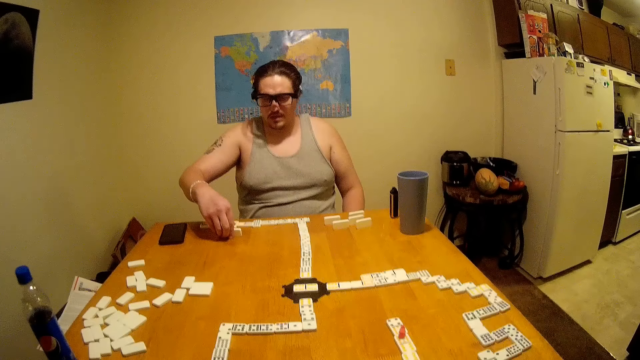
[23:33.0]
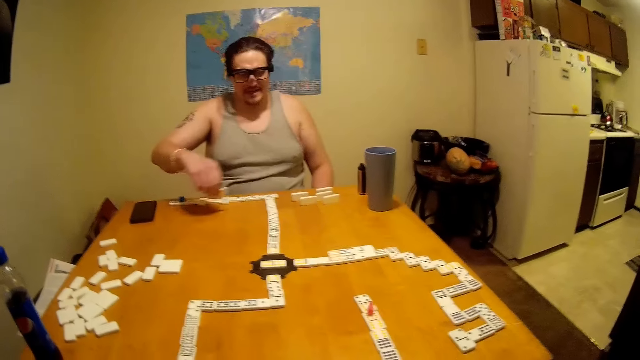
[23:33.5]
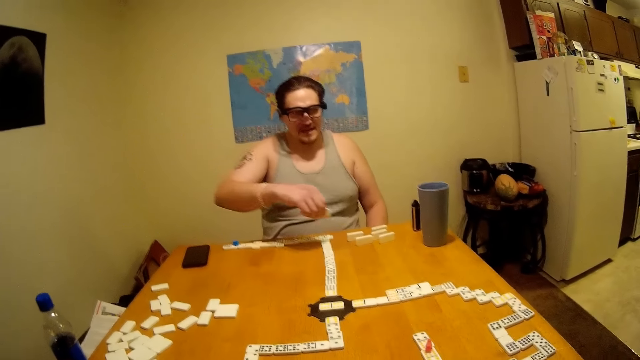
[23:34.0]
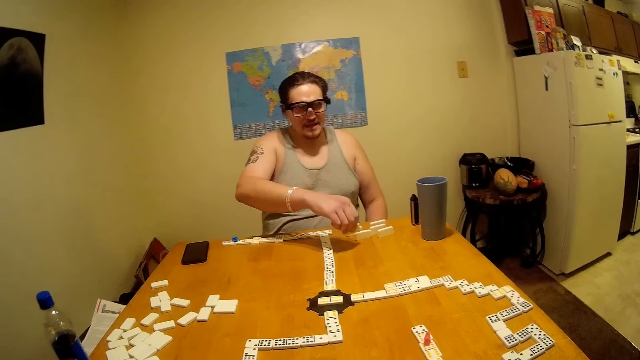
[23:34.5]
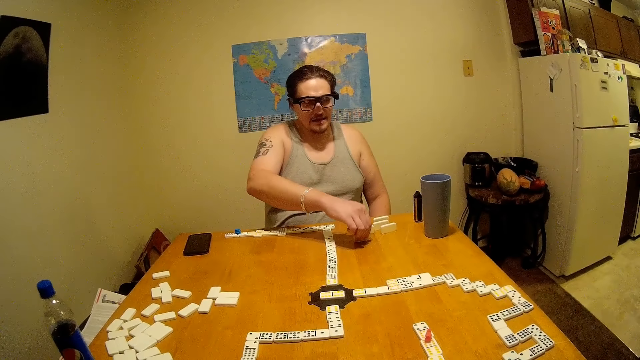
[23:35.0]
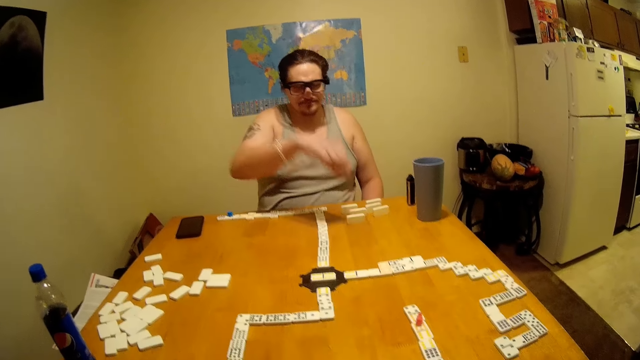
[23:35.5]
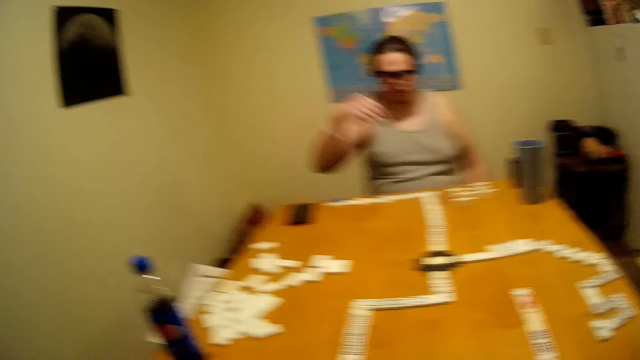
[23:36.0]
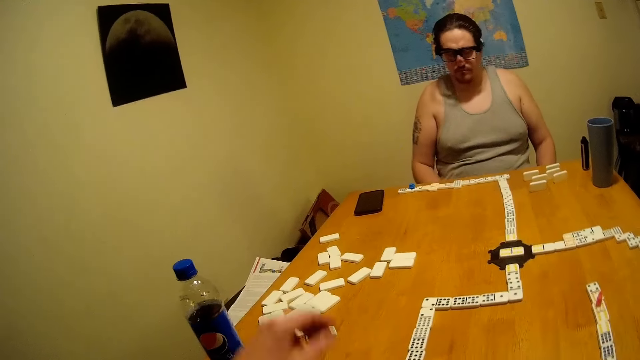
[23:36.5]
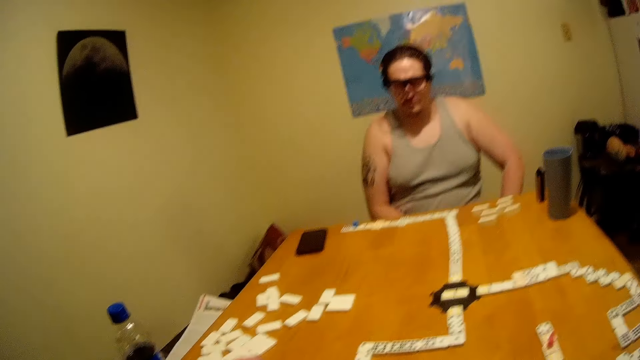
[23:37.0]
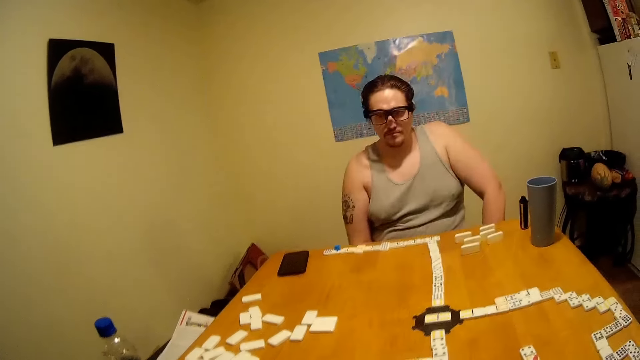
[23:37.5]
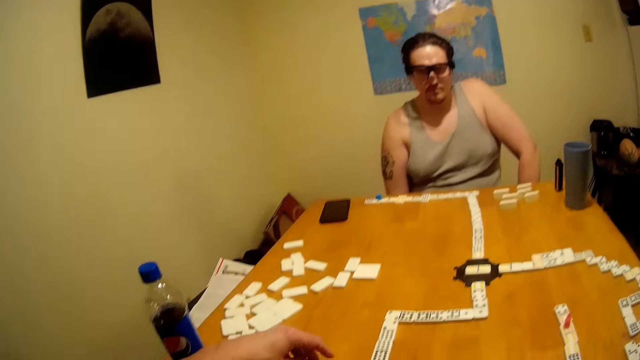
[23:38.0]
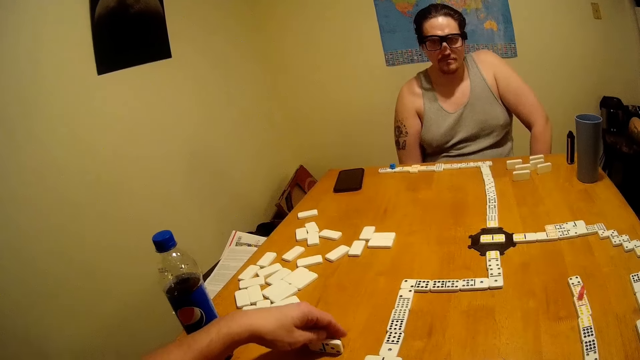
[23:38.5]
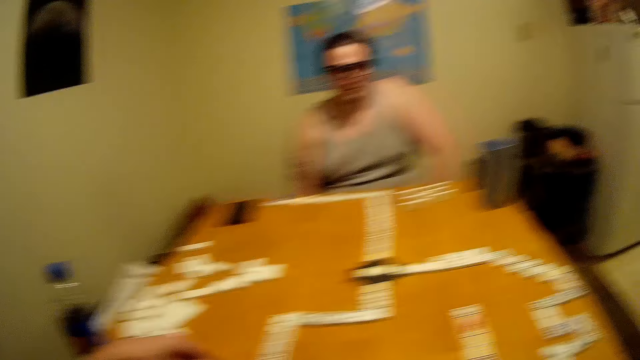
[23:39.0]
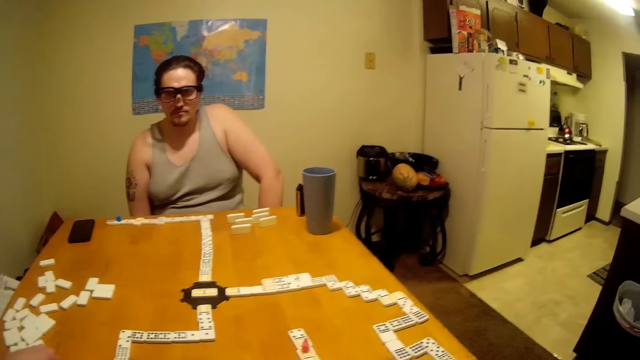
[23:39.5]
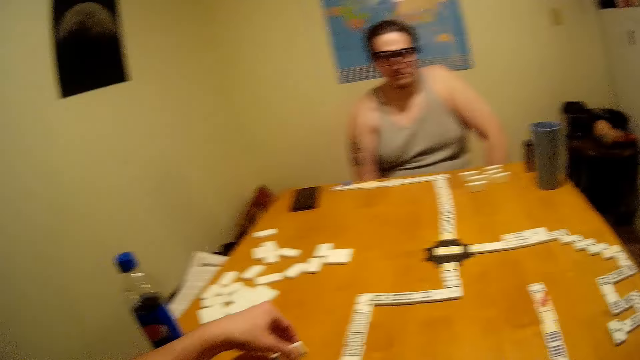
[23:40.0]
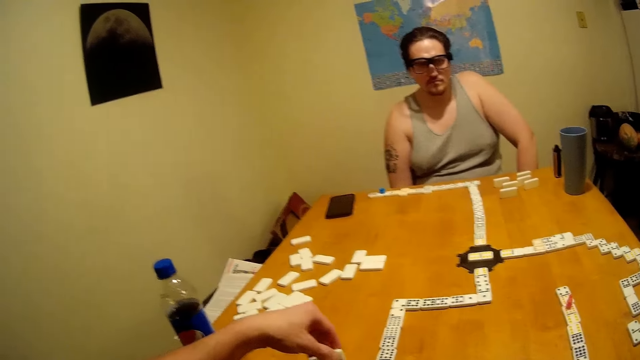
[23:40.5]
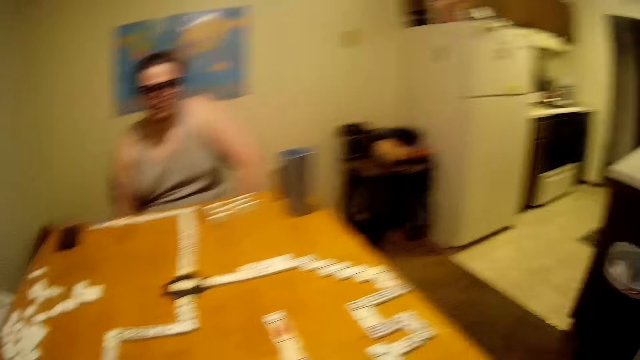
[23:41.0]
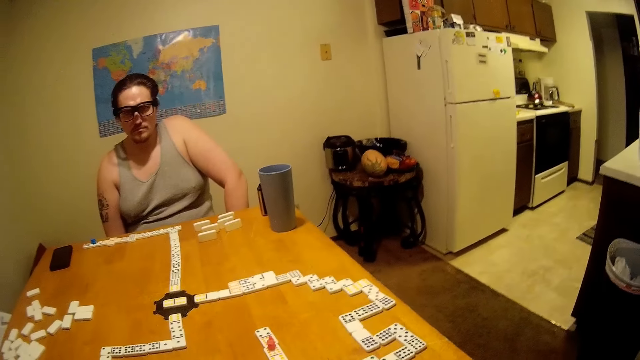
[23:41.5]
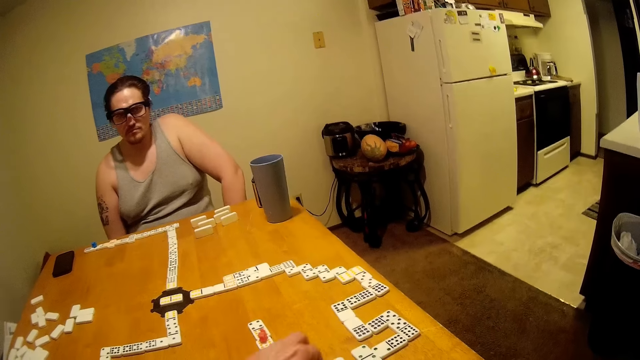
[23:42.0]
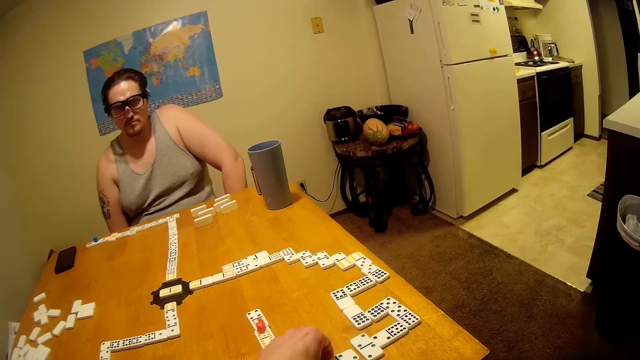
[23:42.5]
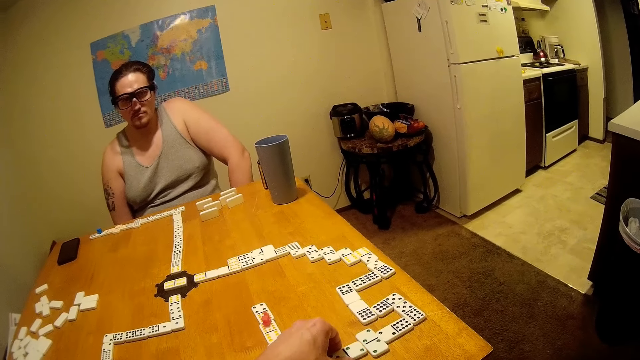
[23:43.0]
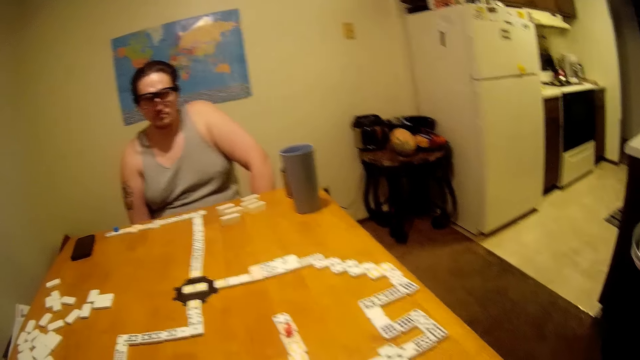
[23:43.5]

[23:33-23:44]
A person is viewing a dice. The person talks and puts a domino on the table. The camera wearer picks up a domino. They talk. They pick up a domino.

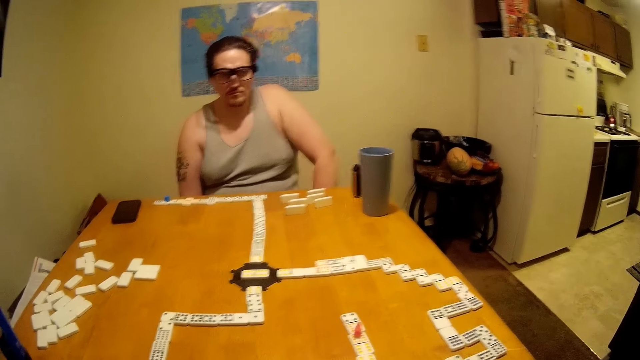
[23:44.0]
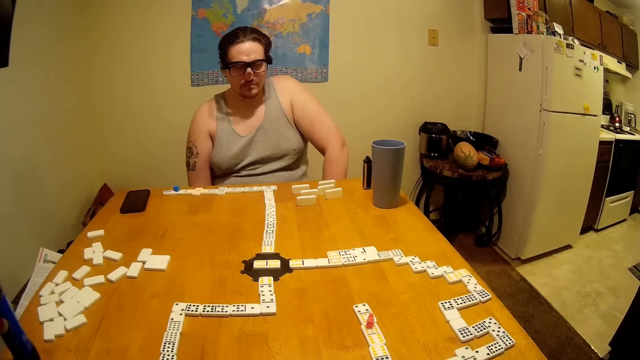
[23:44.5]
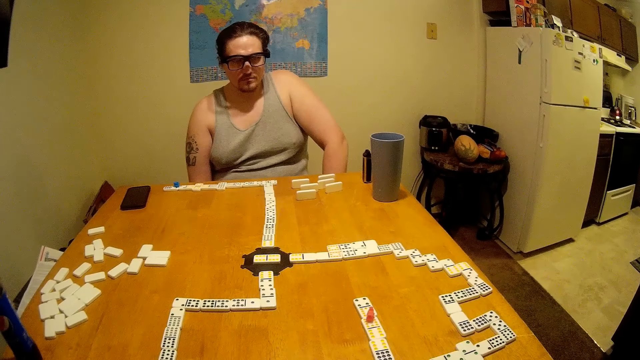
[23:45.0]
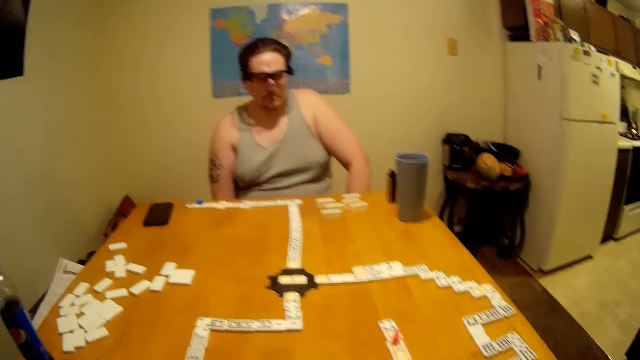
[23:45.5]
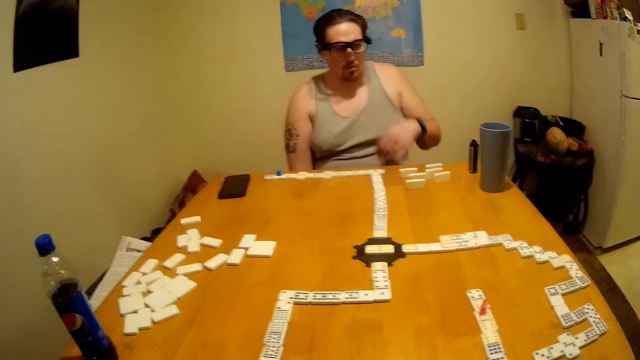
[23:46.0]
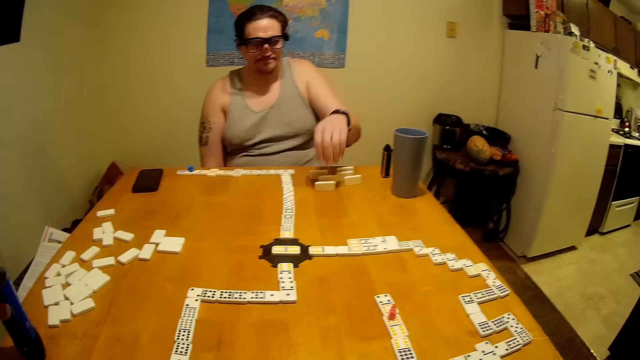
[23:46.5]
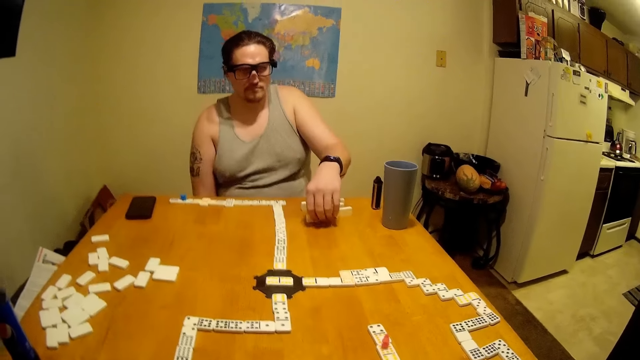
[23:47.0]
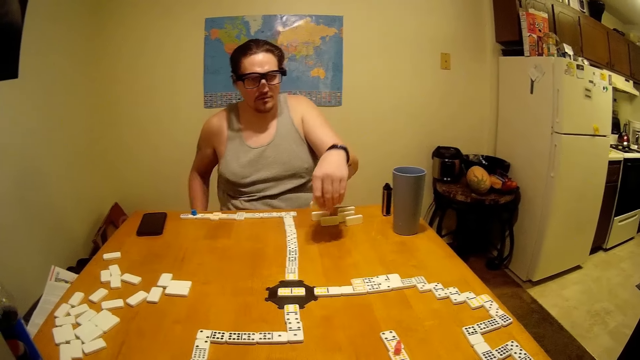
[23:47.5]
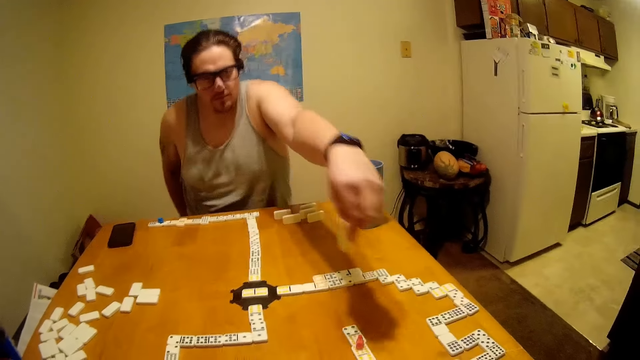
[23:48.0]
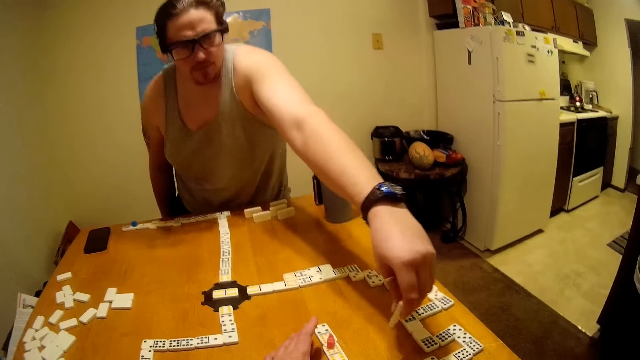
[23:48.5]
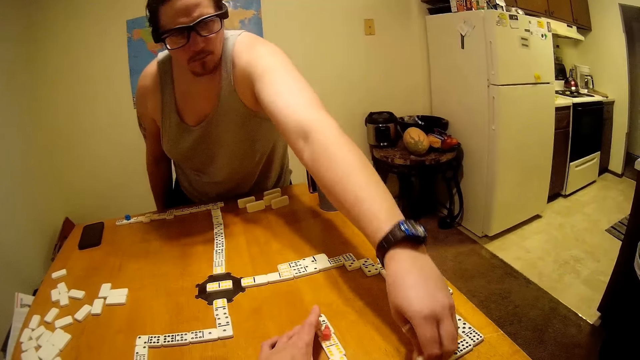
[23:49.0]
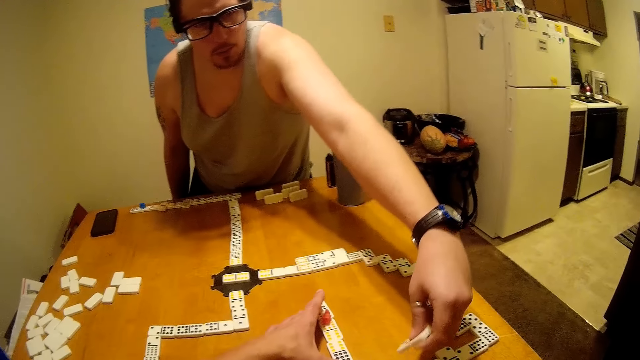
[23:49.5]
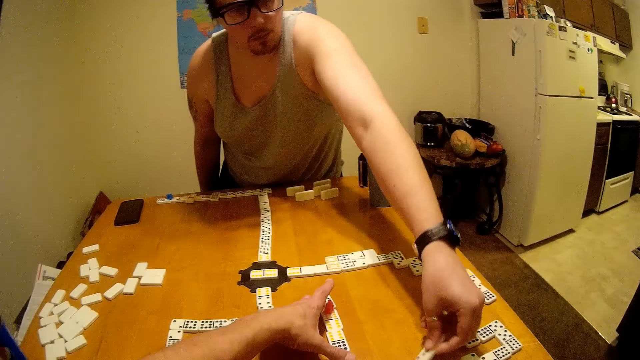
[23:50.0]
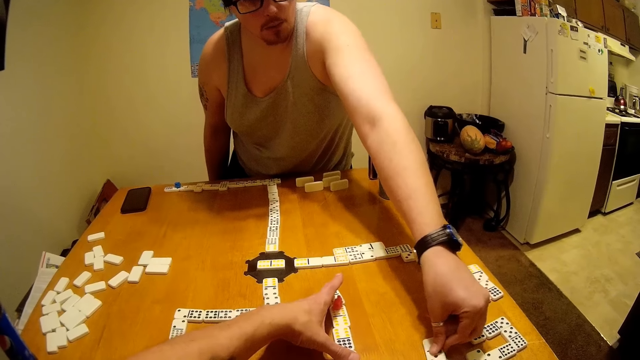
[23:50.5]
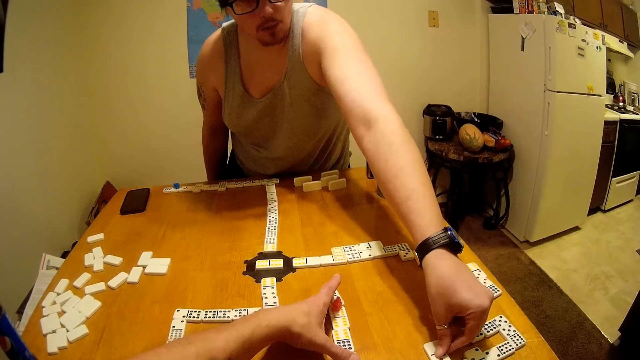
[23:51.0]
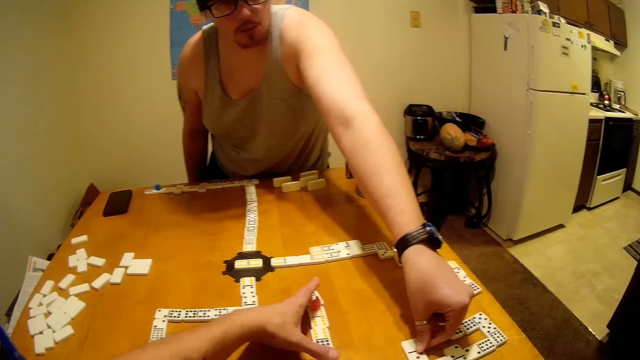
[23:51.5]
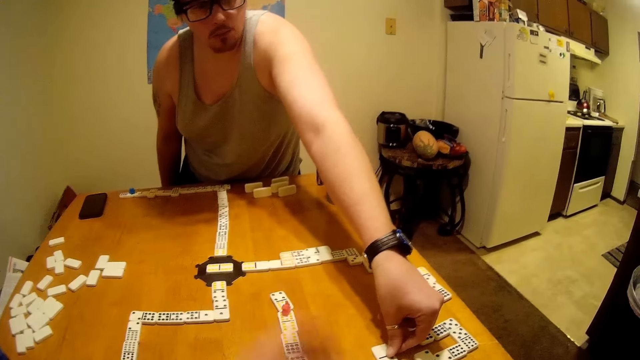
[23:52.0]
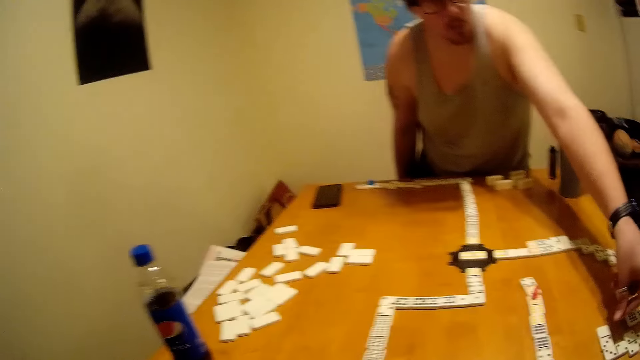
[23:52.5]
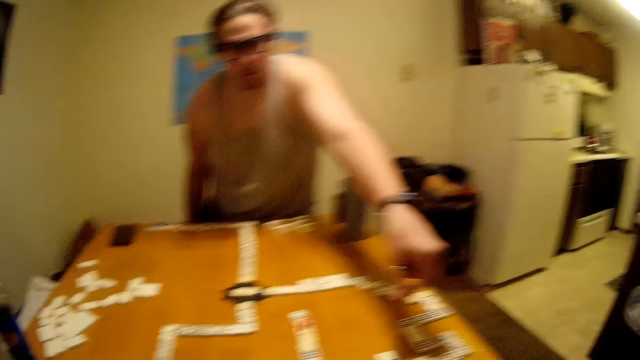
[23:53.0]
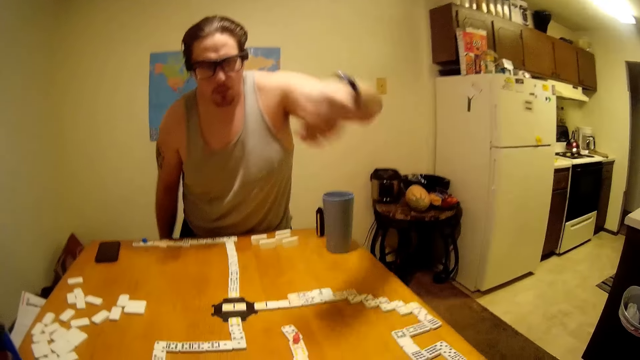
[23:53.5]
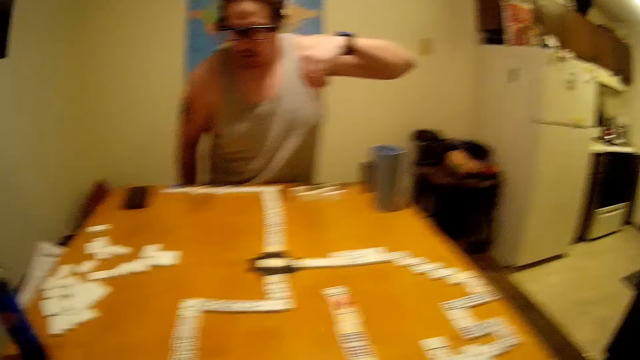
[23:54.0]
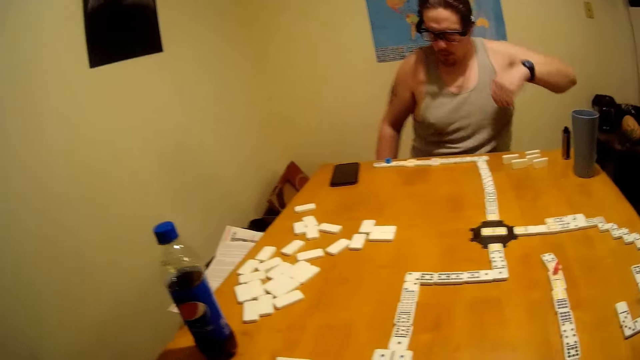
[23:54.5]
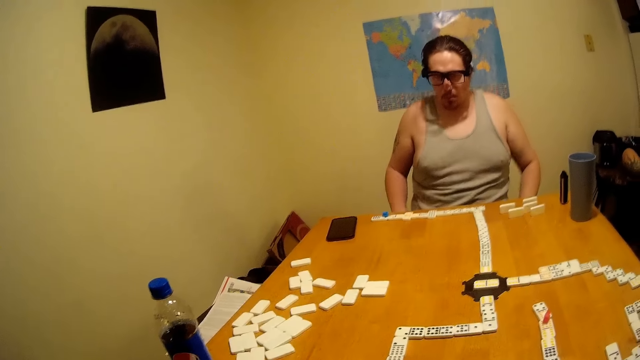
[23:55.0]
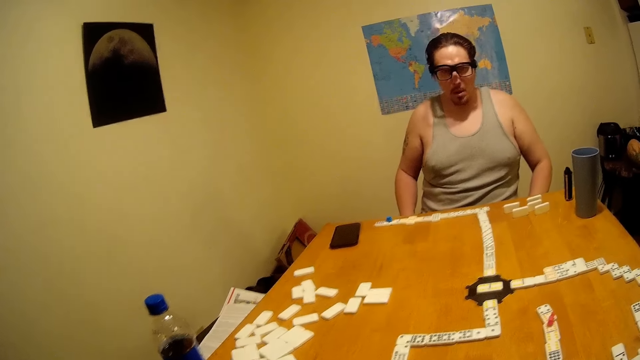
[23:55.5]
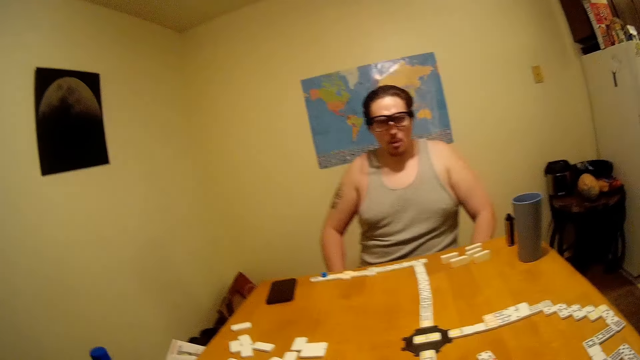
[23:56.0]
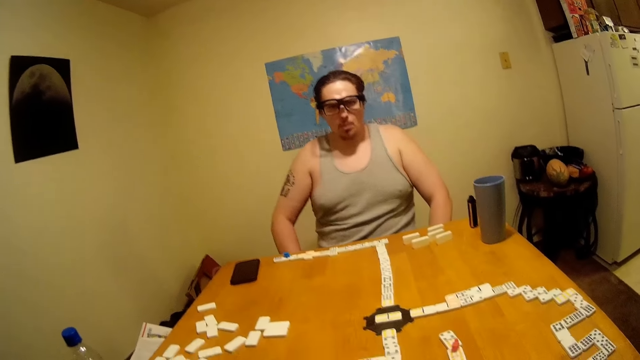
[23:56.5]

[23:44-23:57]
A person talks, picks up a domino and puts the domino on the table. The person is standing to make a move. The camera wearer picks up a domino. They move a dice lined. The person talks and sits down.
